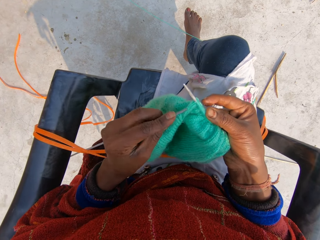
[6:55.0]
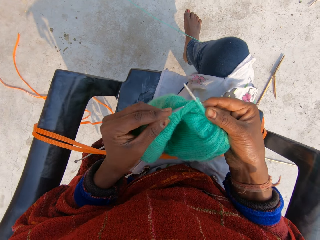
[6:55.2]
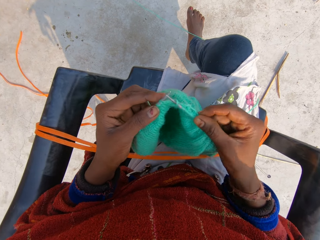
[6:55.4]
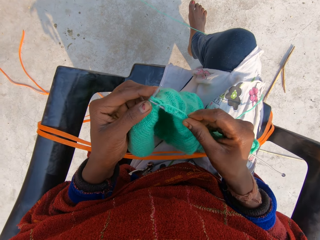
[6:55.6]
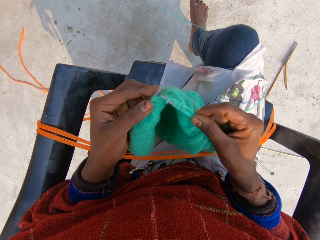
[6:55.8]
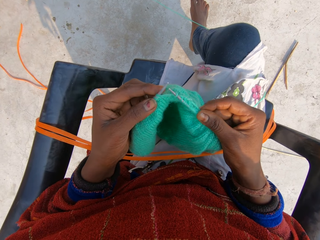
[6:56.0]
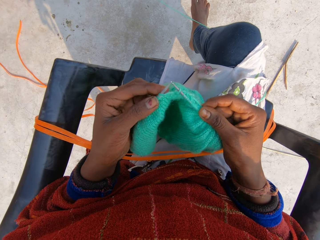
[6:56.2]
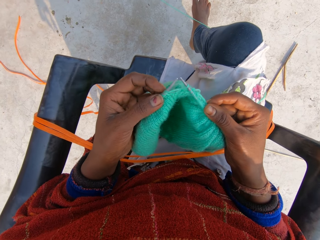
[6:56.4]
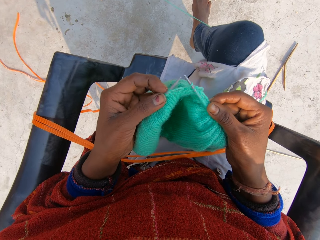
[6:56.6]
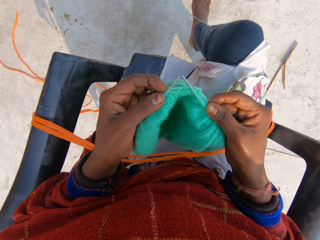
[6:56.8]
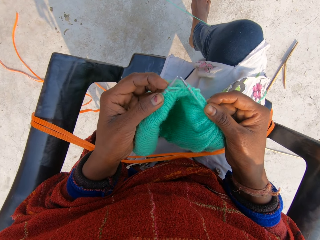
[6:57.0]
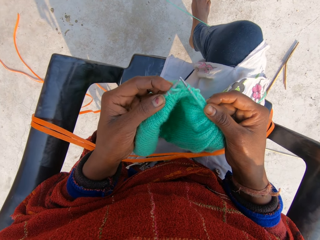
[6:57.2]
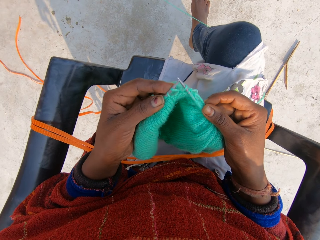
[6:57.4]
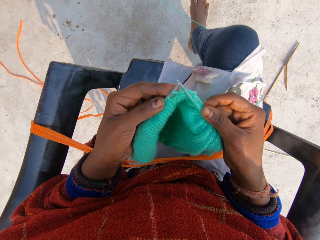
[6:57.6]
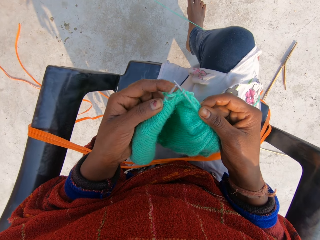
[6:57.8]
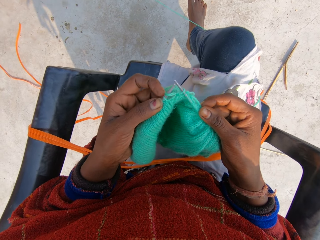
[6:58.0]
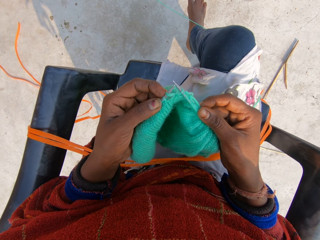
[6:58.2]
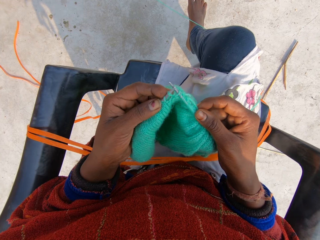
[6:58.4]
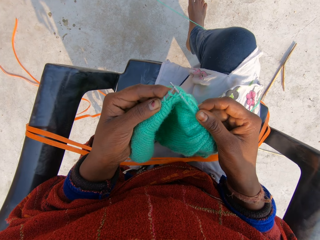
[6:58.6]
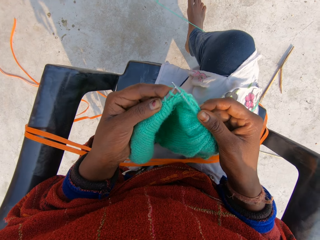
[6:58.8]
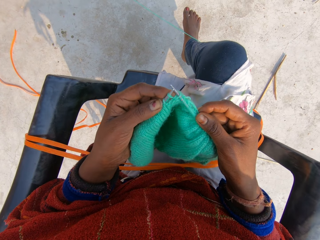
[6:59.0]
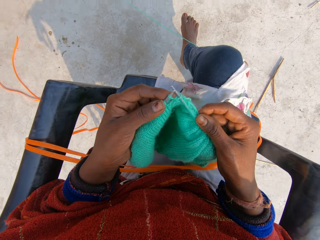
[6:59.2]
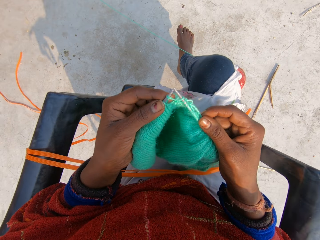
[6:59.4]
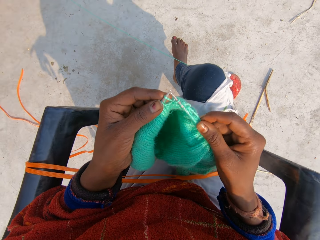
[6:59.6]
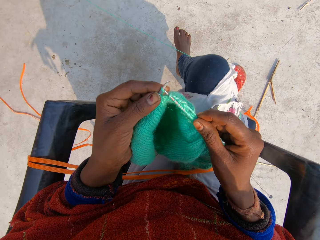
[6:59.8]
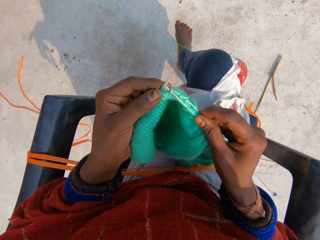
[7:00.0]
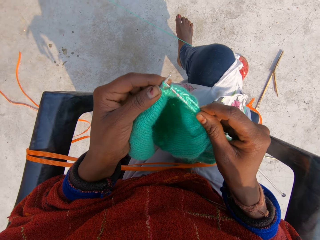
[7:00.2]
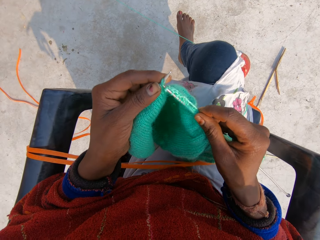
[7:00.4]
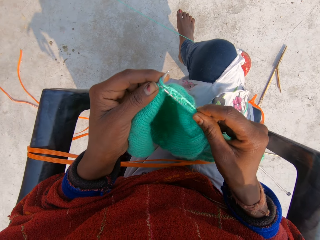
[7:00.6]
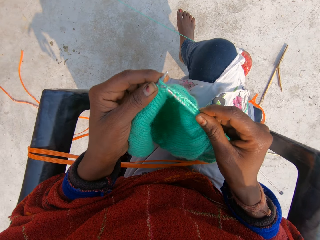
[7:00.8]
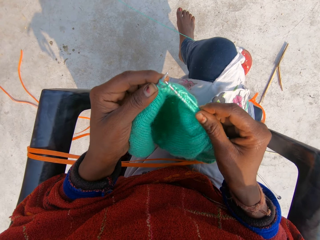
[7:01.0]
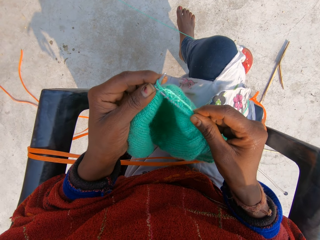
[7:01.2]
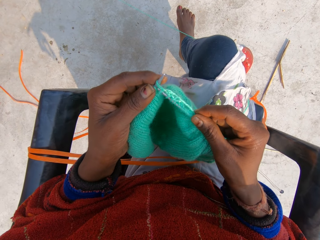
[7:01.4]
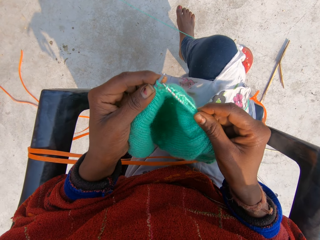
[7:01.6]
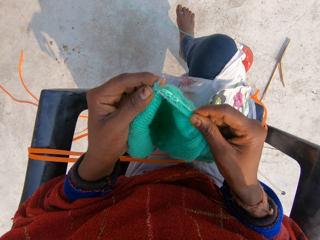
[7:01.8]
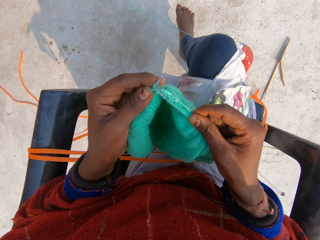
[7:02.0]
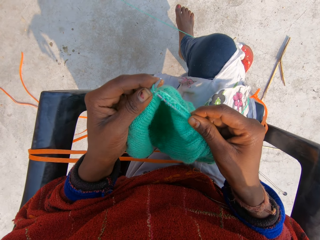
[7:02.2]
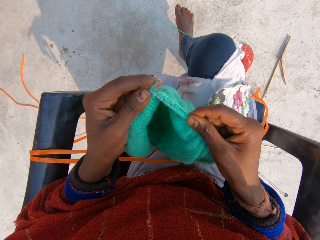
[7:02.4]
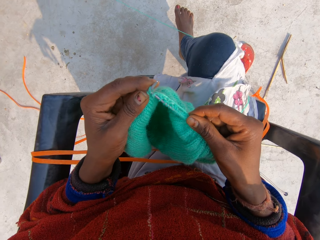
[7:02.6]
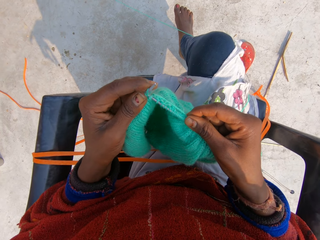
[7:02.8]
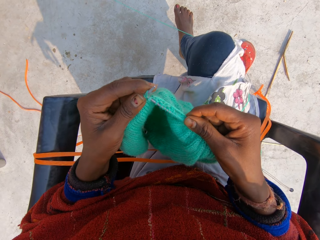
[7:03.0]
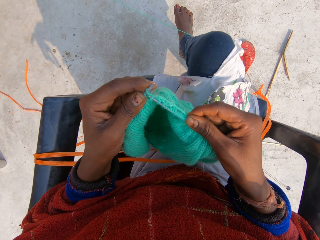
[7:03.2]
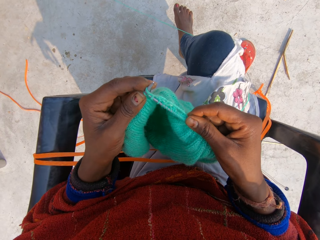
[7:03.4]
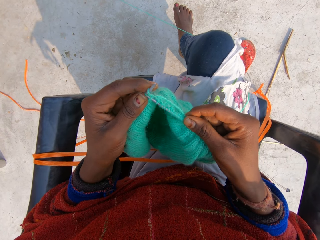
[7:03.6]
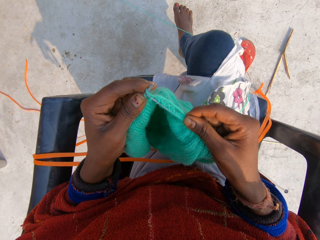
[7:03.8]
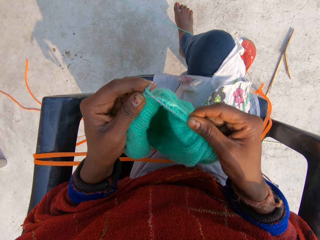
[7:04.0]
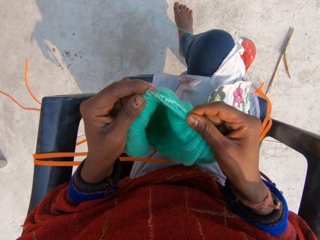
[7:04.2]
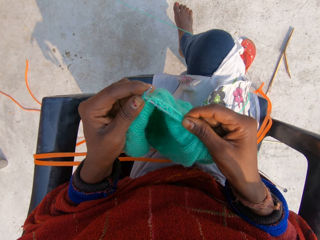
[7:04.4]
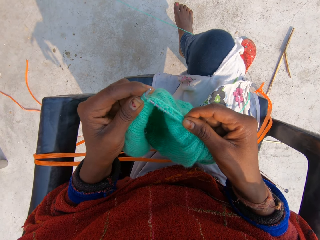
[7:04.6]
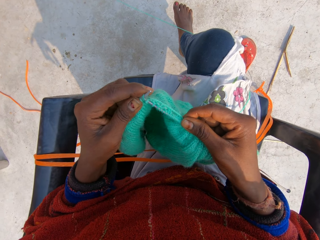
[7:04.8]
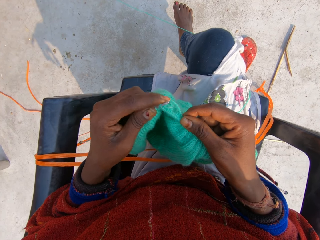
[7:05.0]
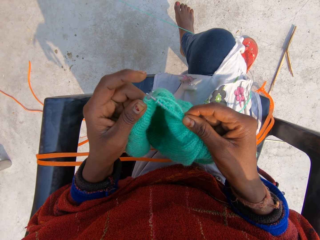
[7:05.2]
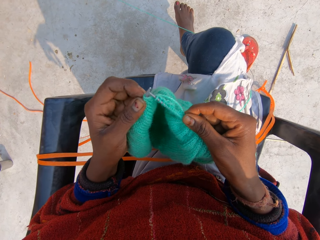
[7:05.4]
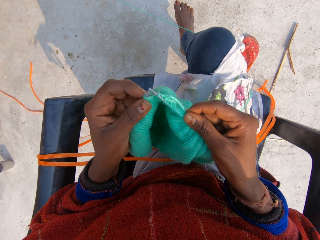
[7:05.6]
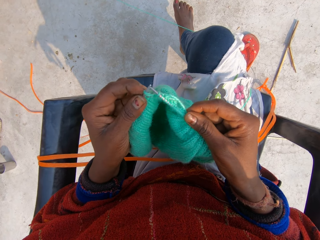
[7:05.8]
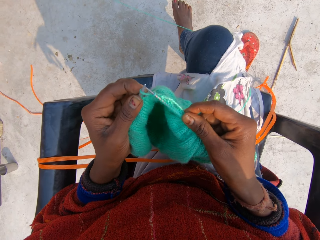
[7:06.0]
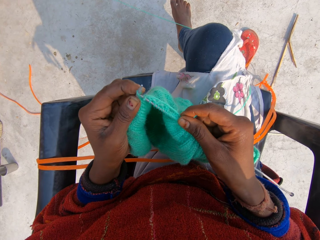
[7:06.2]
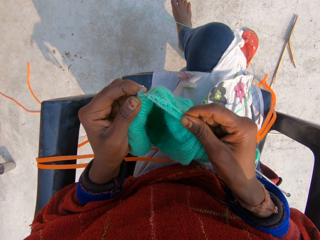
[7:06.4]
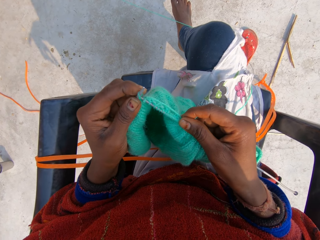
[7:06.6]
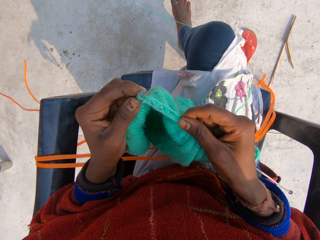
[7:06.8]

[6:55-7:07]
The camera wearer touches the thread. They continue to knit the blue material. They sew the sweater.

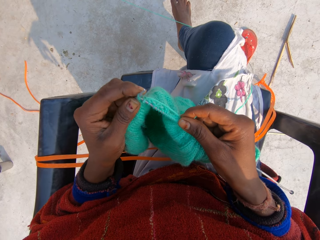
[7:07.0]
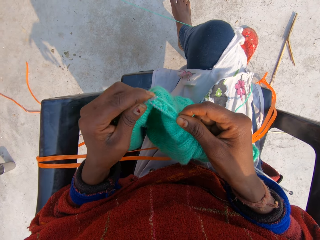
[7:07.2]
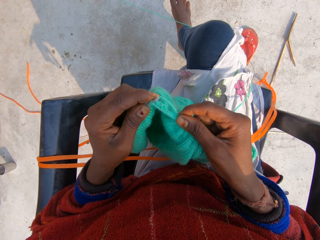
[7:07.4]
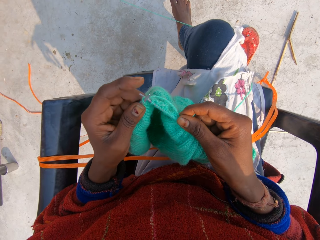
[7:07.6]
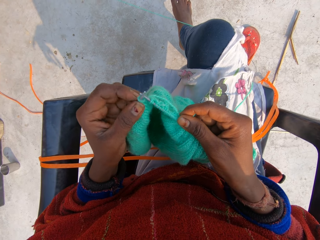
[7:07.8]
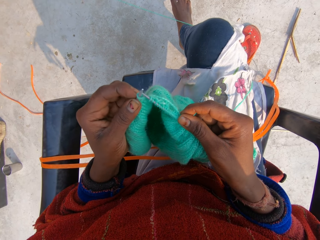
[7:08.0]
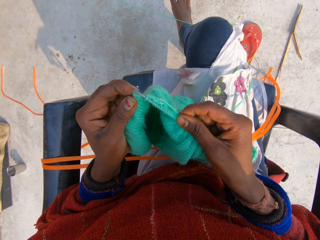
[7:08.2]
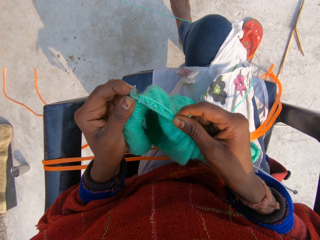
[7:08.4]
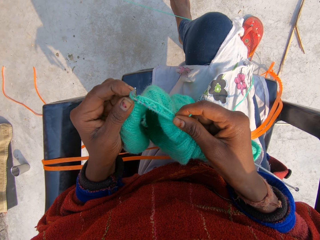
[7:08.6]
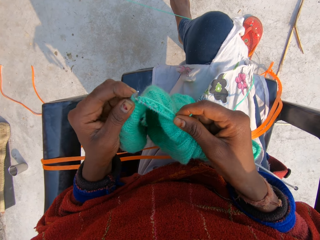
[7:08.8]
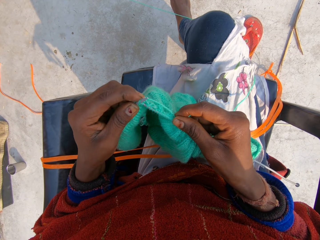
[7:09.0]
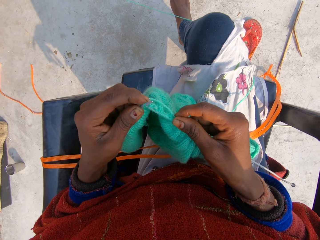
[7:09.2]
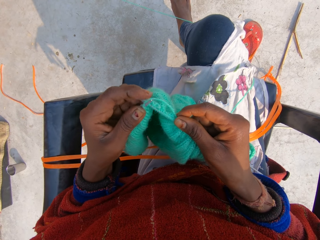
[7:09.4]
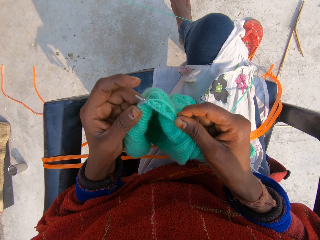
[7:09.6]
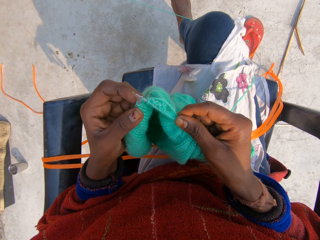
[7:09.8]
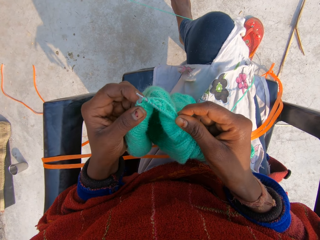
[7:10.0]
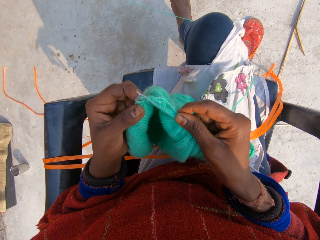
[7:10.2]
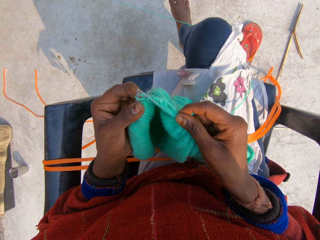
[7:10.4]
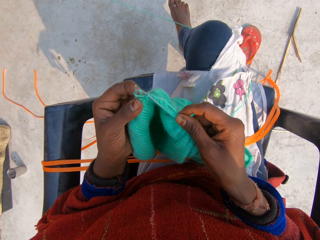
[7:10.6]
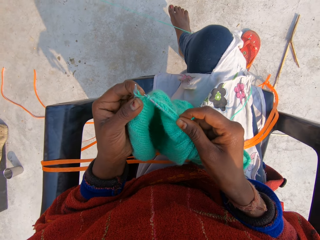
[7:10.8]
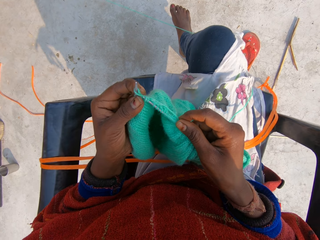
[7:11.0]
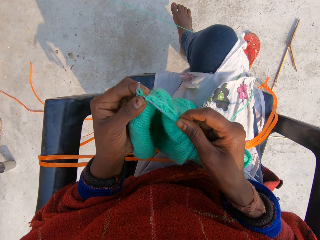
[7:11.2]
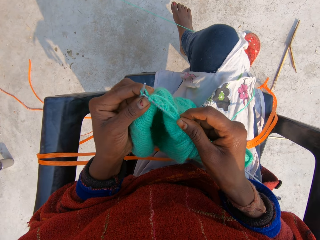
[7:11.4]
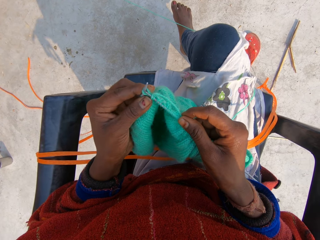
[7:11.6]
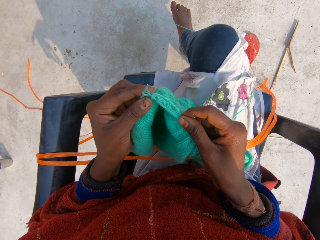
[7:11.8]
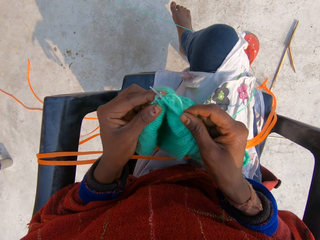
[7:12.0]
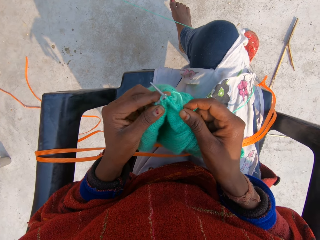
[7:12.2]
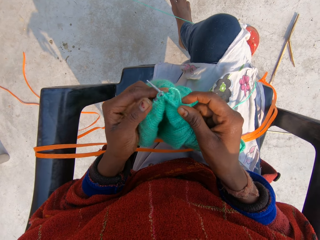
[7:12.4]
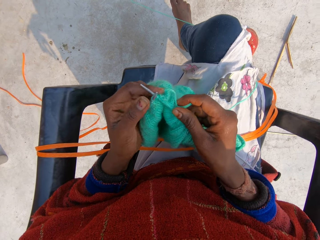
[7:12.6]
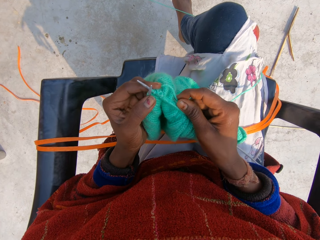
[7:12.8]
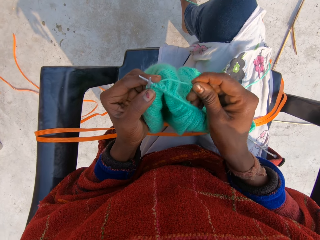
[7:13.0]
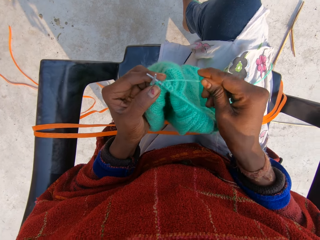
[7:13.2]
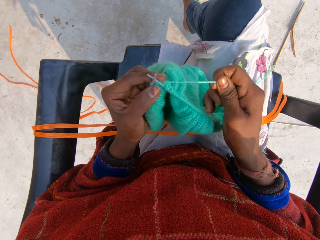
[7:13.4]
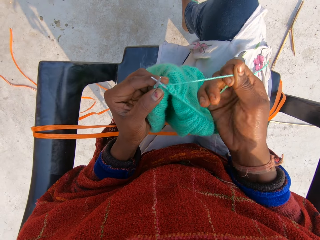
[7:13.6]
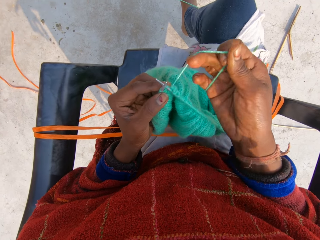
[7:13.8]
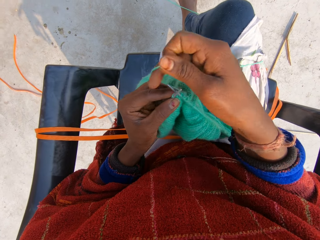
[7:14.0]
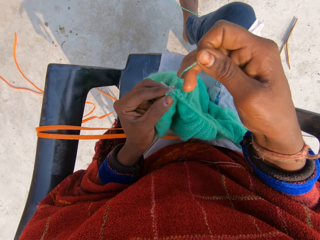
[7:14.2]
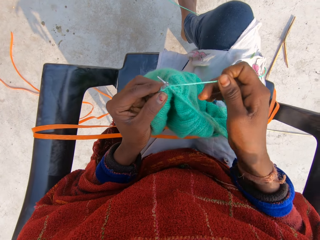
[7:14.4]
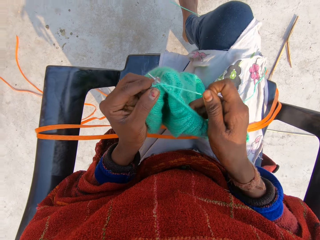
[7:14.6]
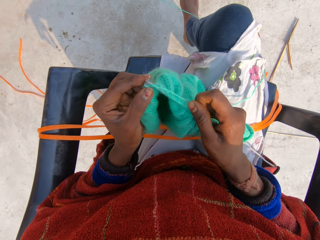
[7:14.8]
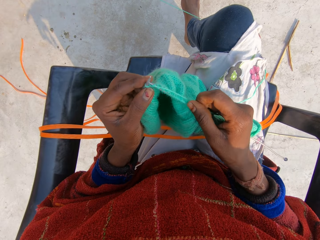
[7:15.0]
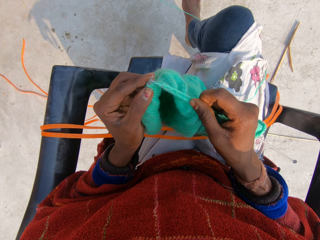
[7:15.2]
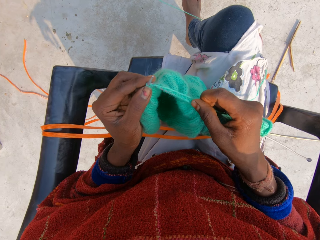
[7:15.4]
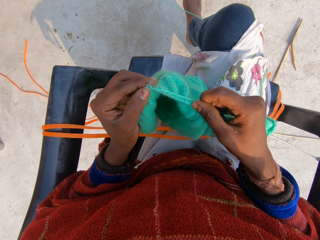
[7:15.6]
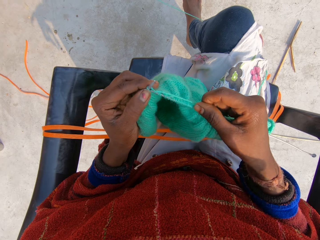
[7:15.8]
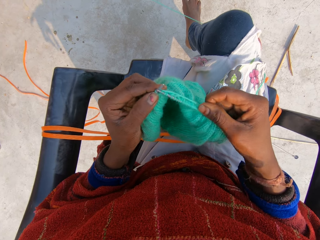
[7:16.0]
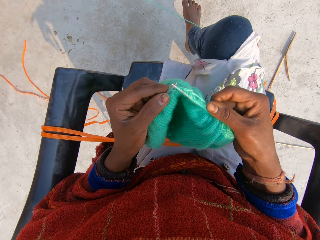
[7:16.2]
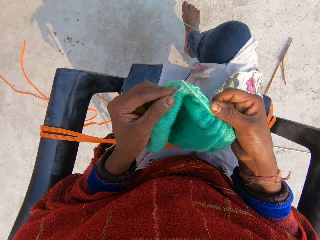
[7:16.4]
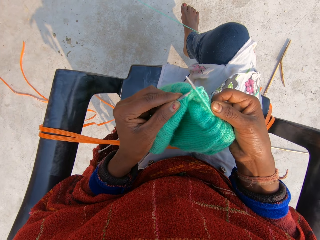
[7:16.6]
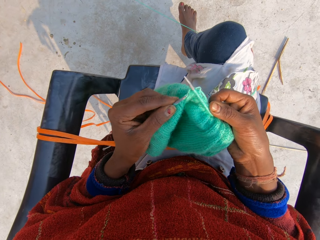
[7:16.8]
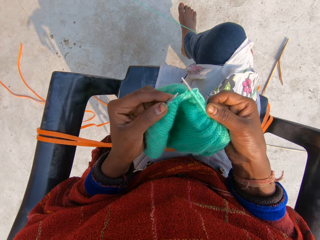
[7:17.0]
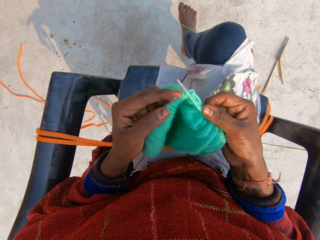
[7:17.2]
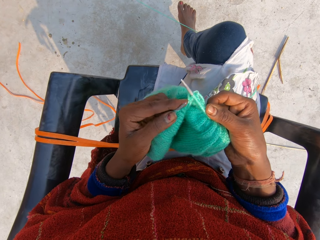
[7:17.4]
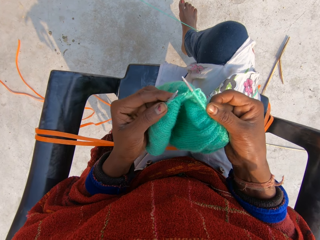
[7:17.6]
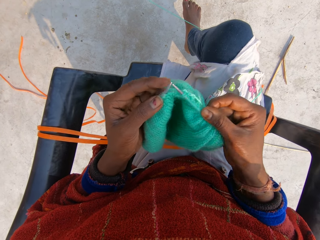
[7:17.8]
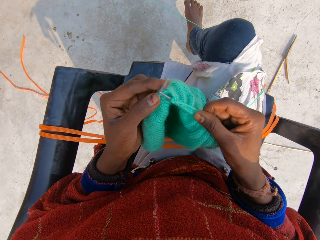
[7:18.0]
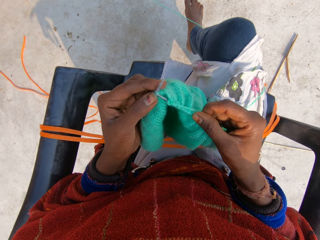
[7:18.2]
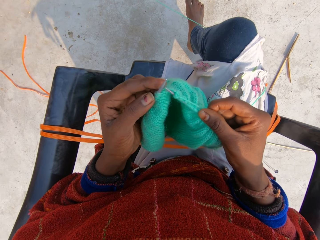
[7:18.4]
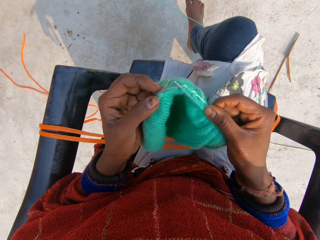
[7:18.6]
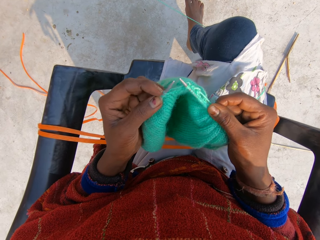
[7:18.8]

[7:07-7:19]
The camera wearer rolls the thread around the crochet. They sew the sweater.
